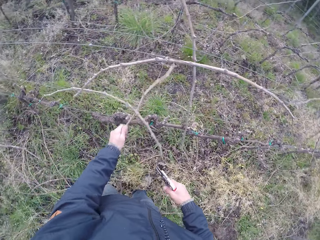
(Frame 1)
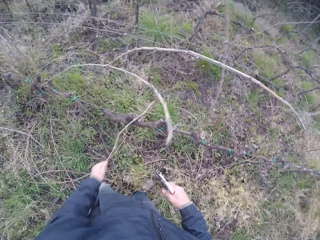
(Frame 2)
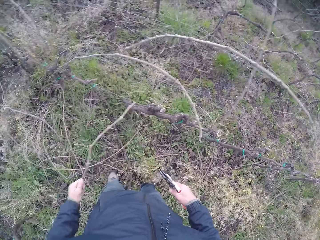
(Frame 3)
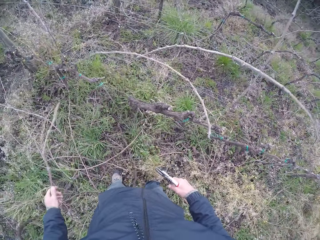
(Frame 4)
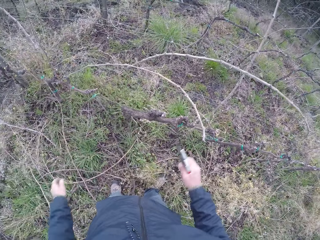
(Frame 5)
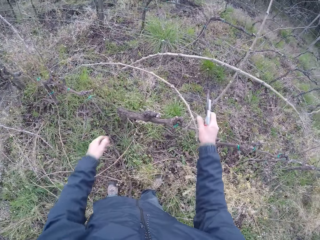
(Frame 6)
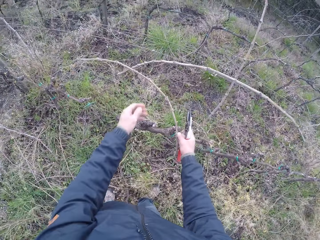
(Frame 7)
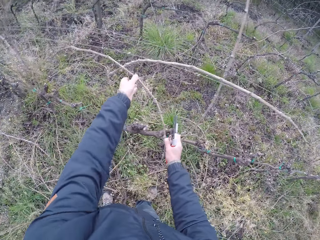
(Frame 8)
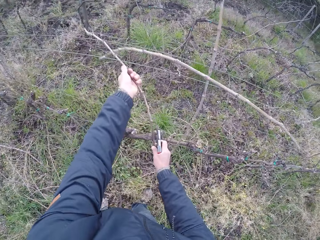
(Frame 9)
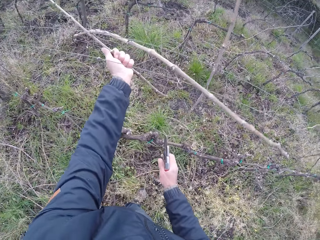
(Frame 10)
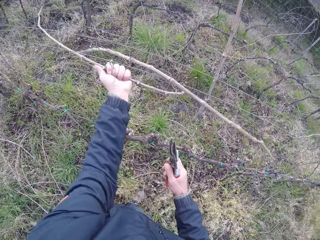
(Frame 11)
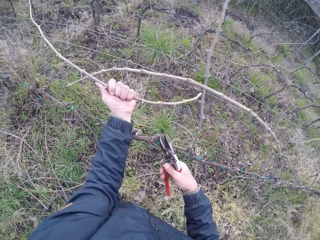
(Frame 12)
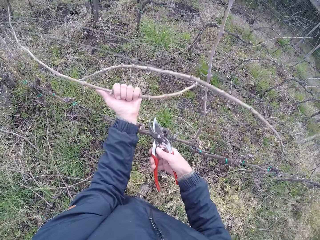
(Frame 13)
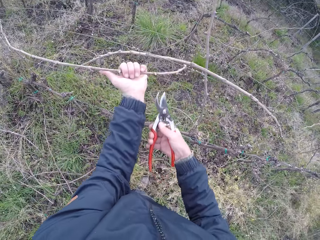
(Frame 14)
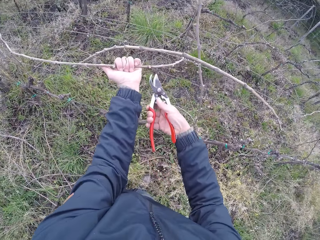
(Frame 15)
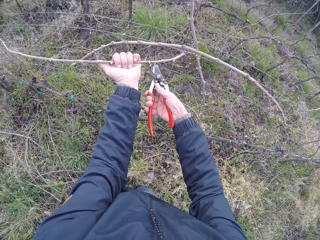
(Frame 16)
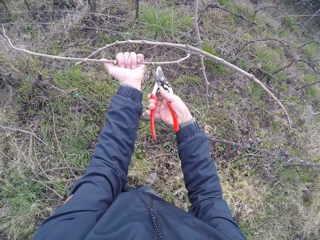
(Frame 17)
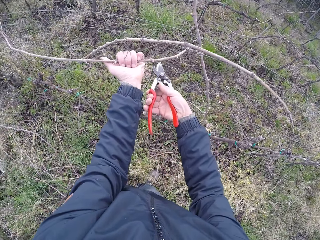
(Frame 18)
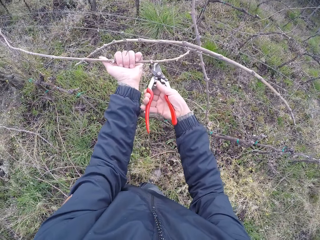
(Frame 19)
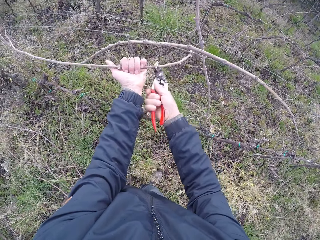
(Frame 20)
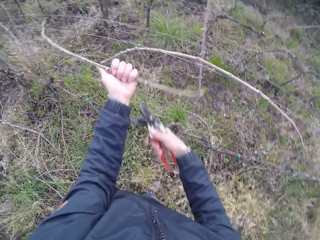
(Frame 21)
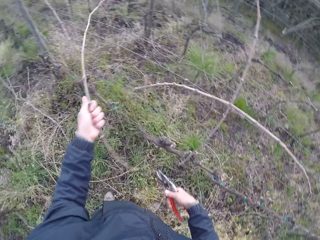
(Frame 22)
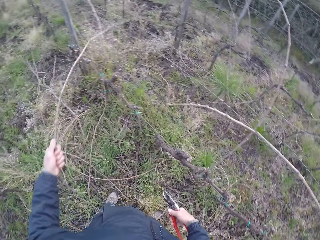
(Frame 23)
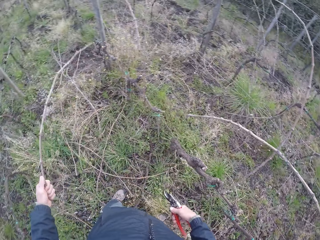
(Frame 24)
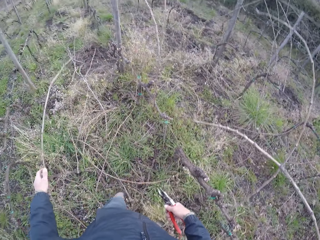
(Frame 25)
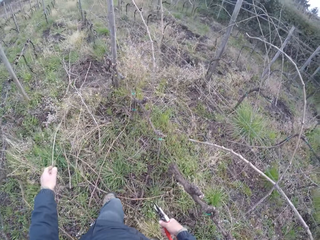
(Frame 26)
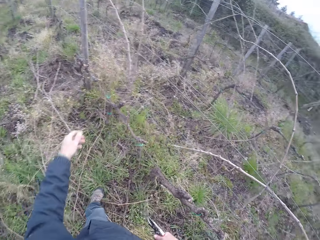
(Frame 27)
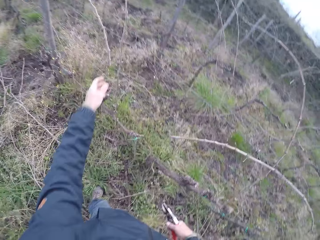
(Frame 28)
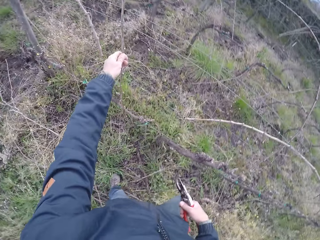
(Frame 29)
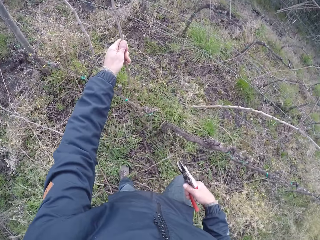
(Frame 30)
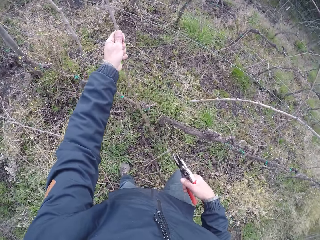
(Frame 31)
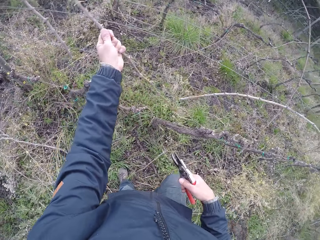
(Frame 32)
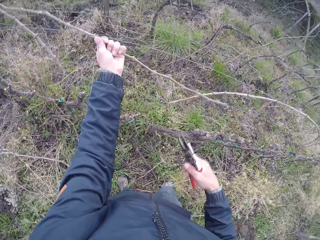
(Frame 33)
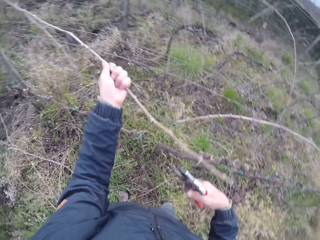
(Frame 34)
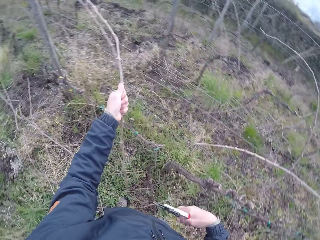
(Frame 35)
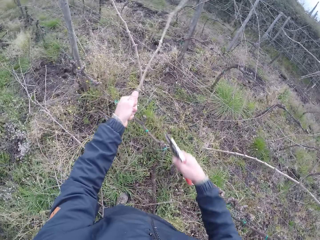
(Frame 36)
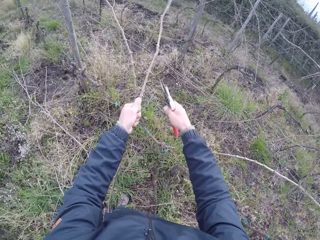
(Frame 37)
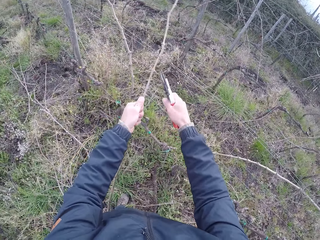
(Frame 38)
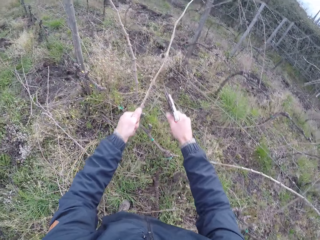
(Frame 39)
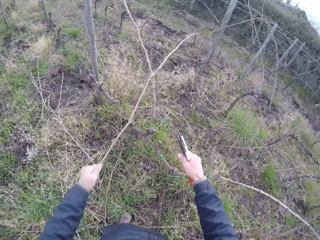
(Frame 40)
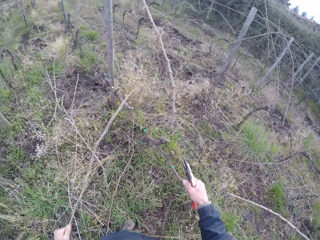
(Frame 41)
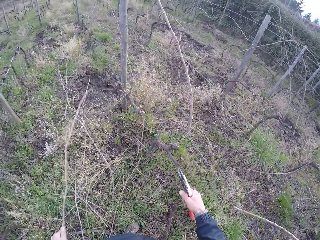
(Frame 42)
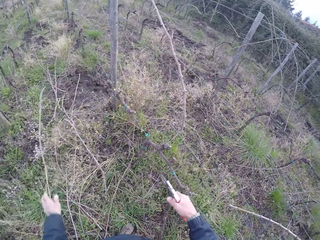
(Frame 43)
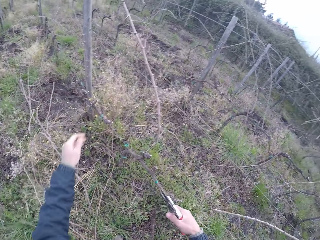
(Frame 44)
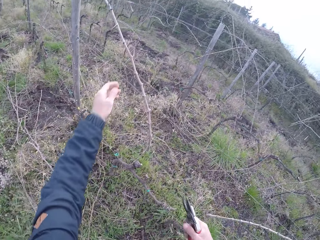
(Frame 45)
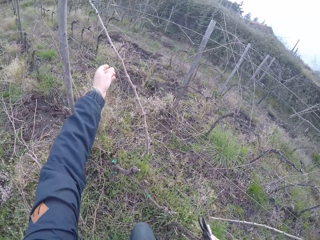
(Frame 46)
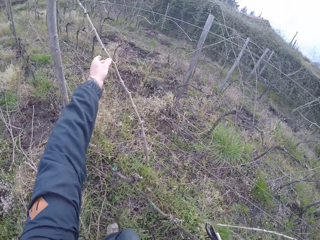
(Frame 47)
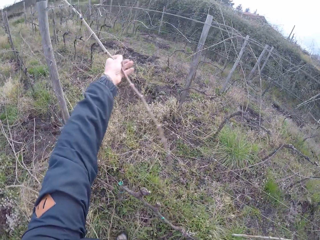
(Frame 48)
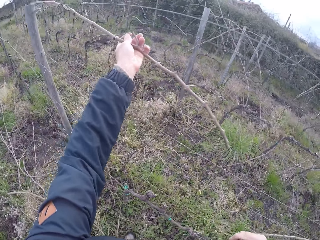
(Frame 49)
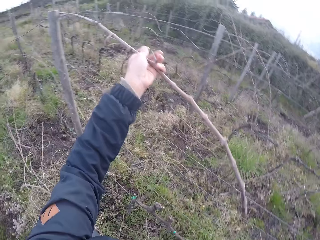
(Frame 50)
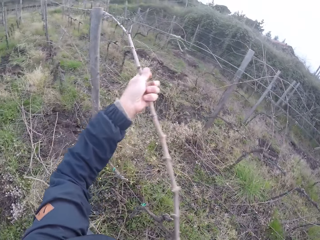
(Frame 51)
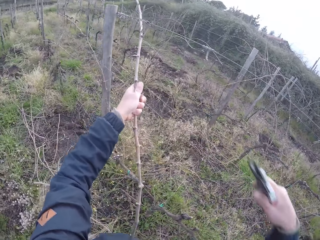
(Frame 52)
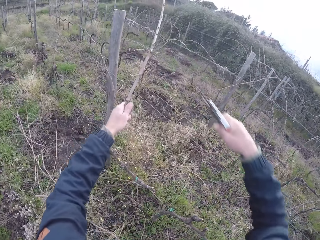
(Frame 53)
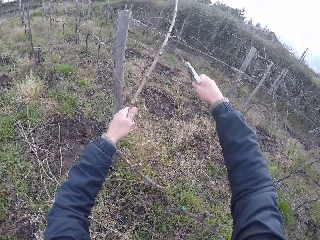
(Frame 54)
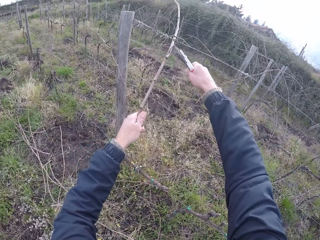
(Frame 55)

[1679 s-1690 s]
The camera wearer pulls a twig or branch from a barbed wire fence with his left hand. He drops the branch on the ground. He holds a branch on the fence with his right hand and removes the branch from the fence with his left hand. He cuts the twig in his left hand with the pruning plier in his right hand. He drops the twig in his left hand on the ground. He holds a branch with his left hand. He pulls a twig from the barbed wire fence with his left hand. He cuts the twig in his left hand with the pruning plier in his right hand. He pulls a branch from the fence and drops the branch on the ground. He pulls a twig from the barbed wire fence with his left hand. He holds a branch with his left hand.

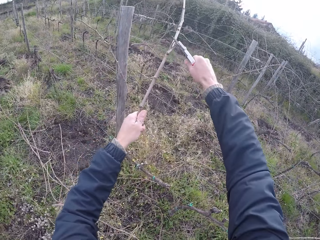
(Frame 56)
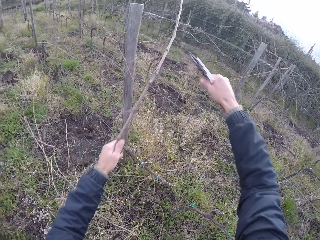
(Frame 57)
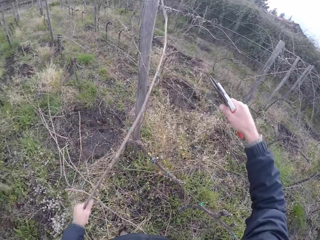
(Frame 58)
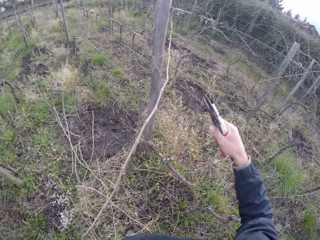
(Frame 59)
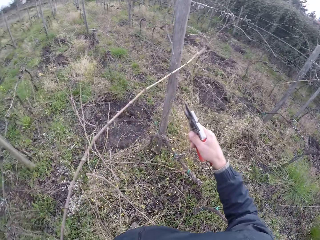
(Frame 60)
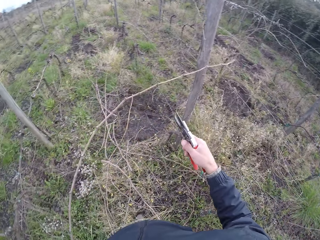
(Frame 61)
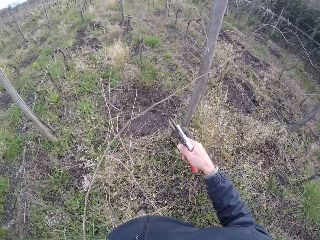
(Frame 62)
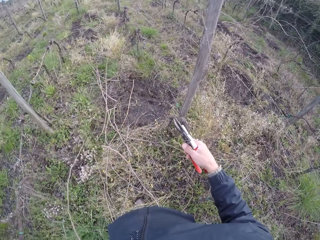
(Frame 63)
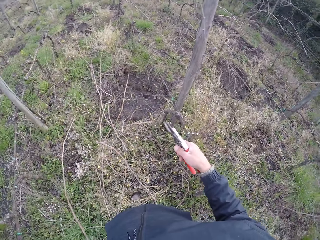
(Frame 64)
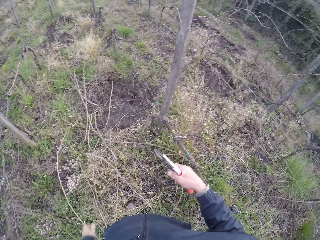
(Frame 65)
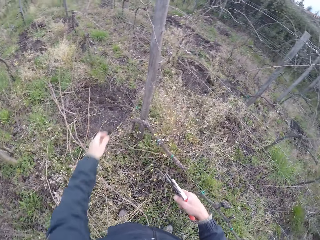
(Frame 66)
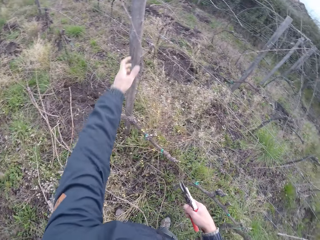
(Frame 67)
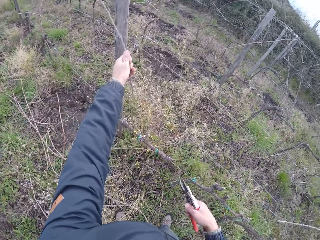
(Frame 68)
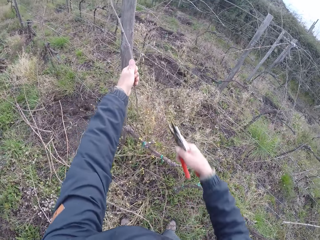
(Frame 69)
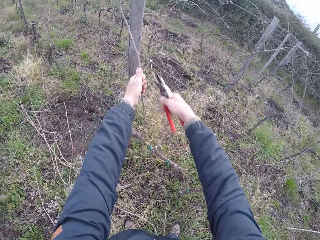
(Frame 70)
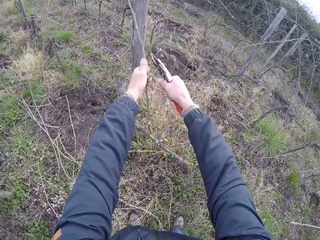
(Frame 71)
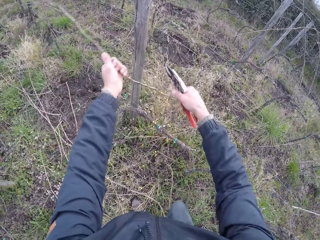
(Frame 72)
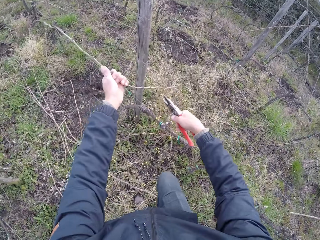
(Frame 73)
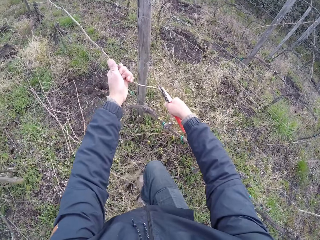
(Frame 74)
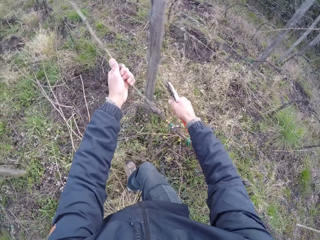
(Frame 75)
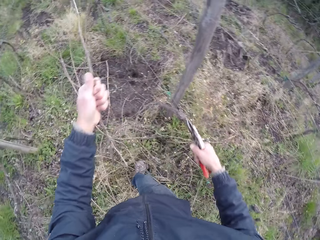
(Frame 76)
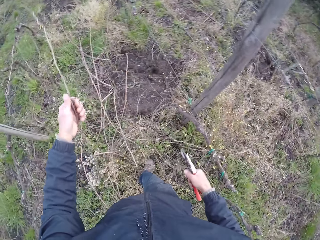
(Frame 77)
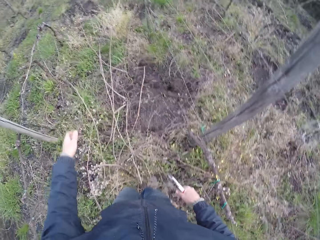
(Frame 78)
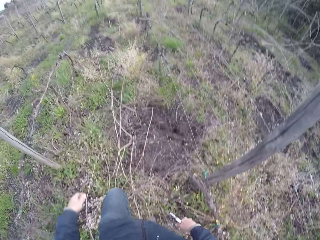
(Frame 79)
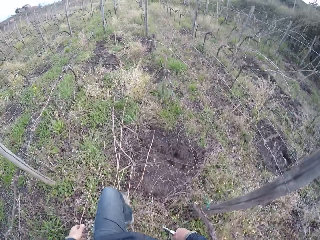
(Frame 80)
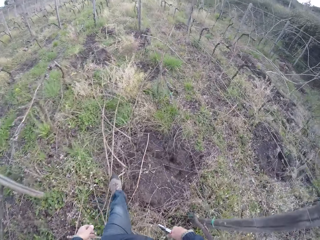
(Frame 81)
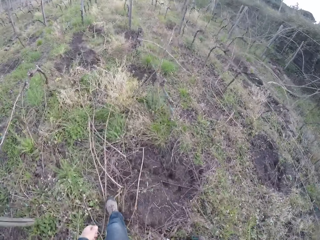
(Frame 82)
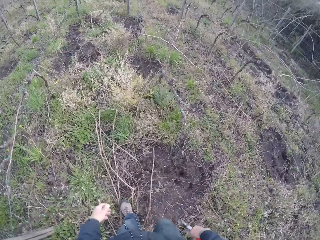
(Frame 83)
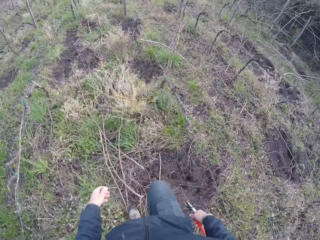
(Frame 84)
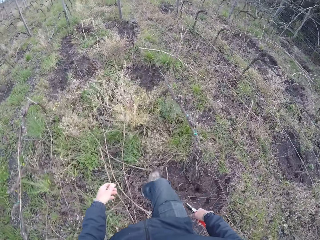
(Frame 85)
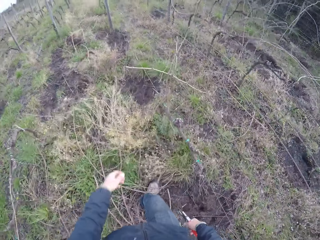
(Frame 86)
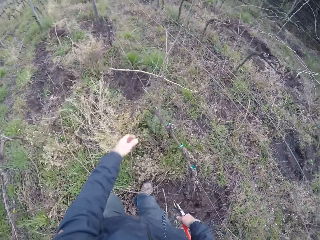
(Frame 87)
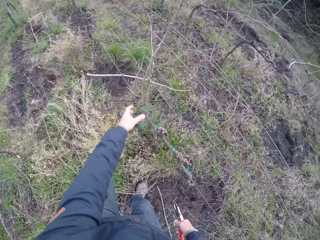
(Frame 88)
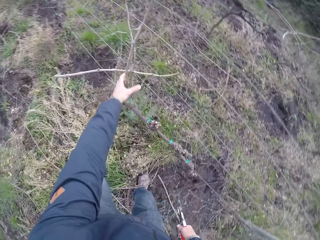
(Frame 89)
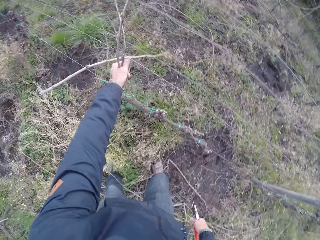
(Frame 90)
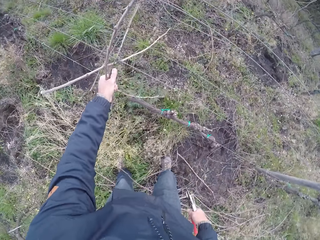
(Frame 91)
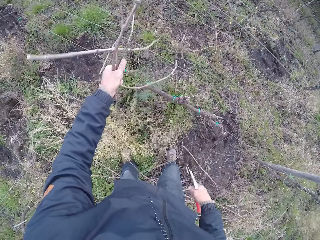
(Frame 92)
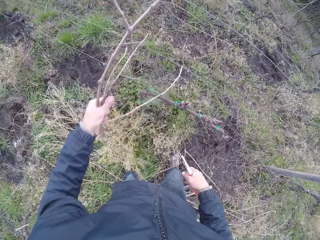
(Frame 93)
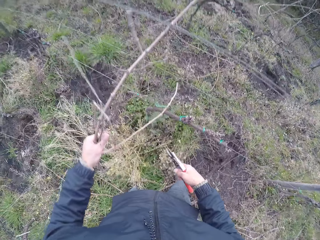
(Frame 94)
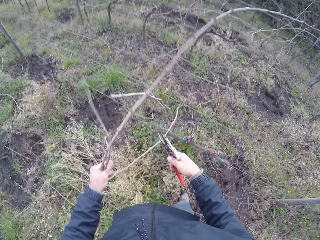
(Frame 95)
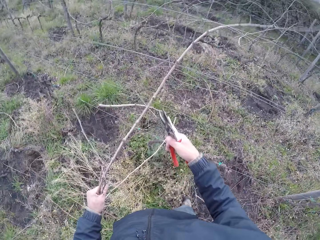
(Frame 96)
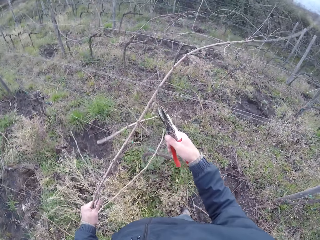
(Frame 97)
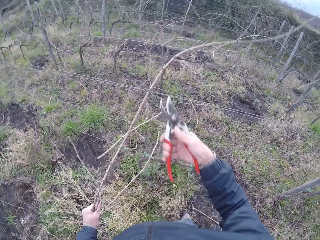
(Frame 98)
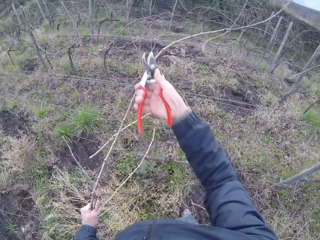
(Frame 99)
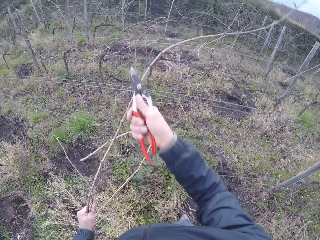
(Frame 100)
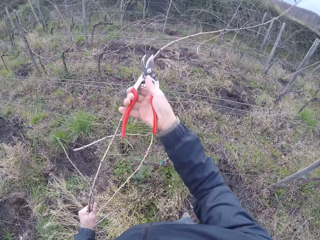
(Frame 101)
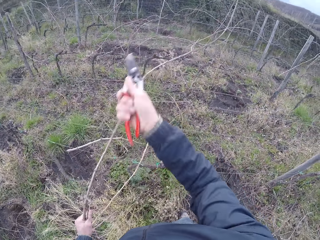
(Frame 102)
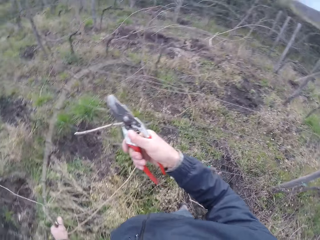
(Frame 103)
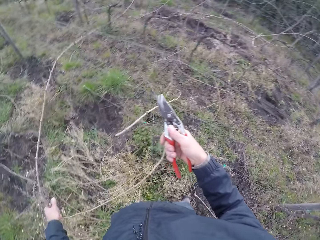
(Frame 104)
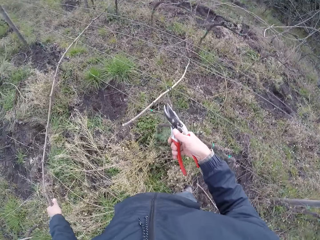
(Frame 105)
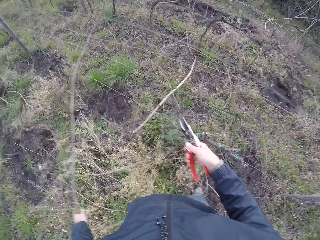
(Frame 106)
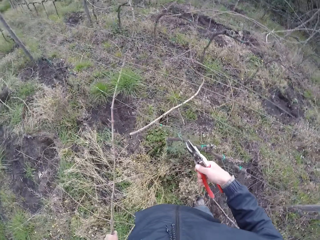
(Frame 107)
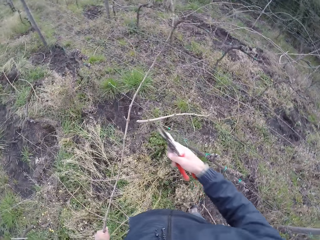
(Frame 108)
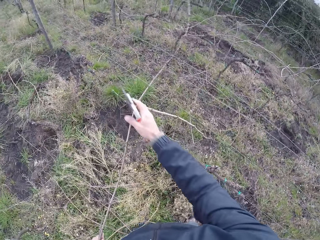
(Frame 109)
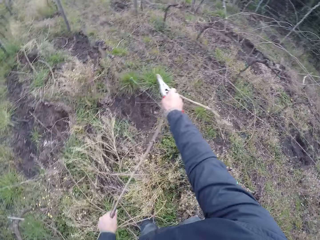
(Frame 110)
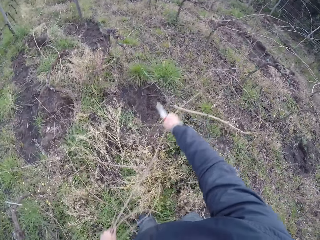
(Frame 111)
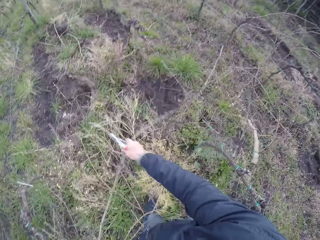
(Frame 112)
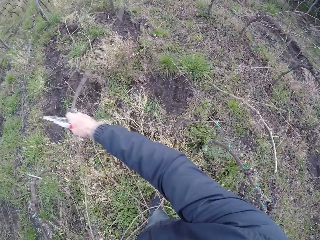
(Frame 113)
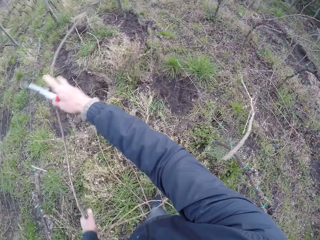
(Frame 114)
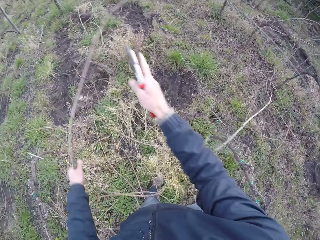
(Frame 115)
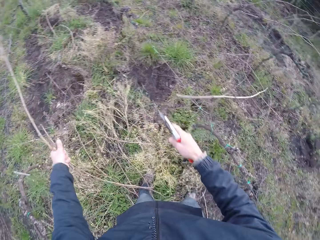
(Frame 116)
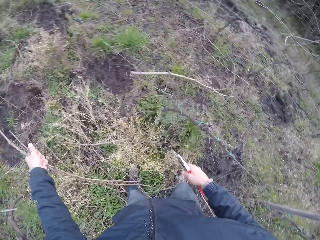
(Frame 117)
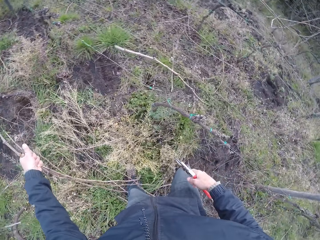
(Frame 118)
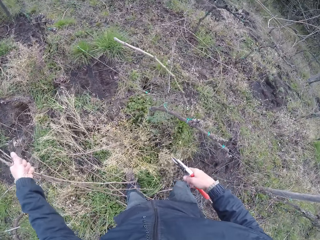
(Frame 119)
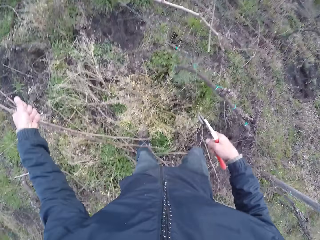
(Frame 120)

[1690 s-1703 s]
The camera wearer cuts the twig in his left hand with the pruning plier or secateurs in his right hand. He pulls a branch from the fence. He drops the twig in his left hand on the ground. He holds a branch with his left hand. He pulls a twig from the barbed wire fence with his left hand. He cuts the twig in his left hand with the pruning plier in his right hand. He cuts another tendril with the secateurs. He drops the twig in his left hand on the ground. He walks forward. He pulls a twig from the barbed wire fence with his left hand. He holds branches on the fence with his left hand. He cuts the twig in his left hand with the pruning plier in his right hand. He drops the twig in his hands on the ground. He holds the branch with both hands and pulls the branch from the fence.
